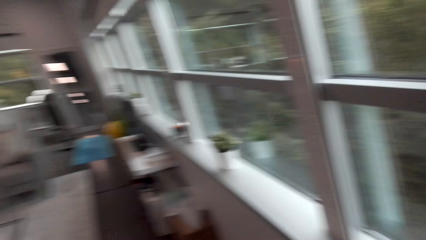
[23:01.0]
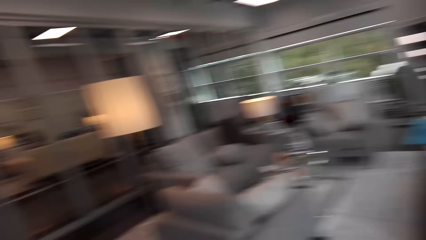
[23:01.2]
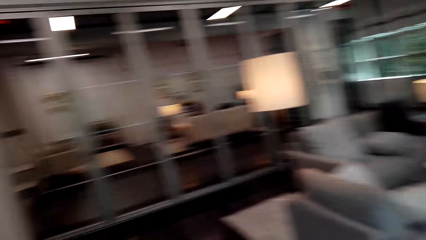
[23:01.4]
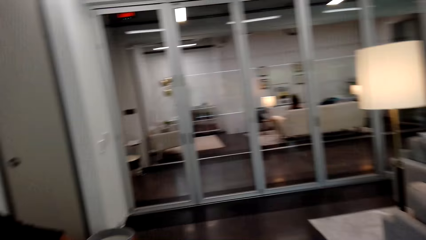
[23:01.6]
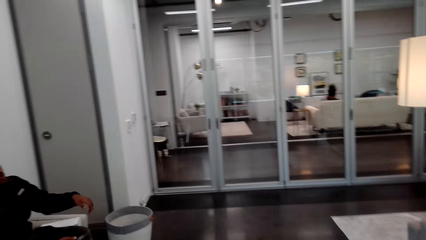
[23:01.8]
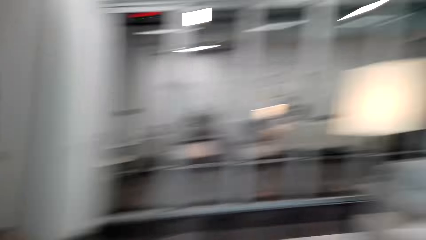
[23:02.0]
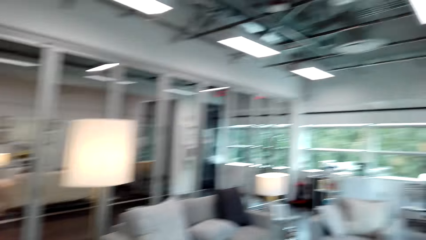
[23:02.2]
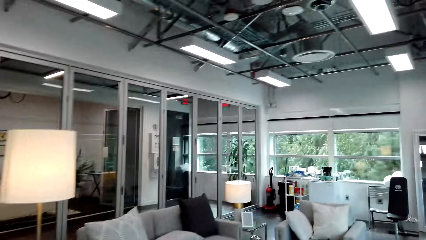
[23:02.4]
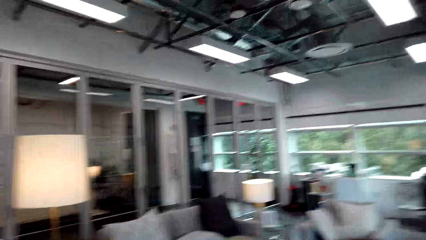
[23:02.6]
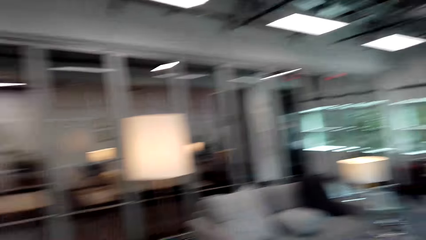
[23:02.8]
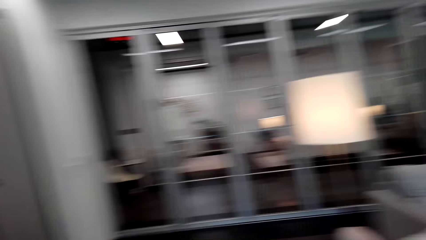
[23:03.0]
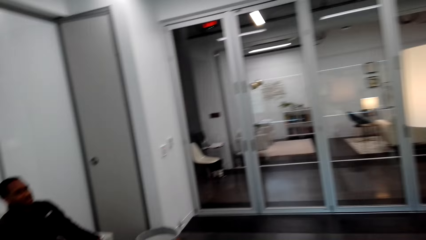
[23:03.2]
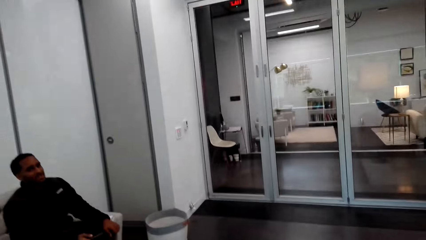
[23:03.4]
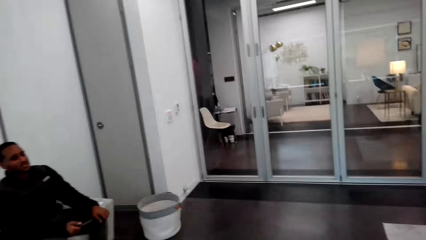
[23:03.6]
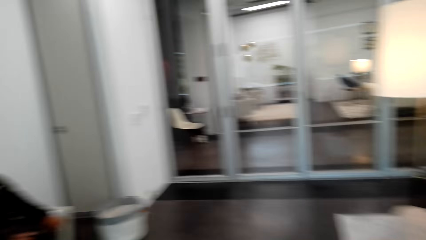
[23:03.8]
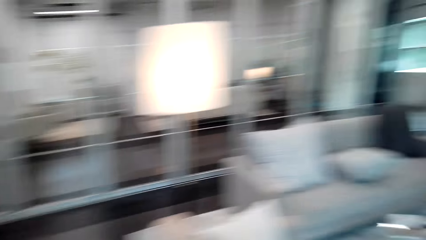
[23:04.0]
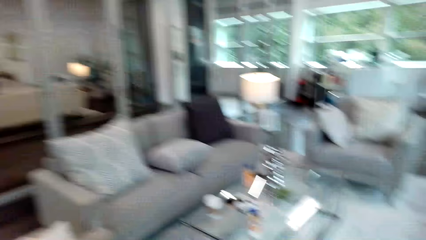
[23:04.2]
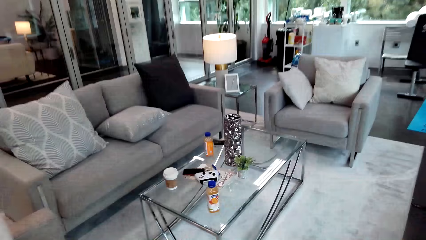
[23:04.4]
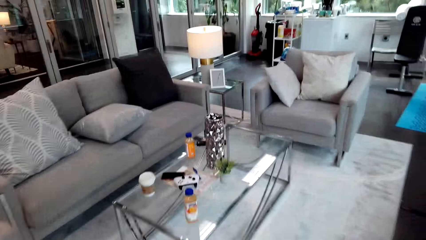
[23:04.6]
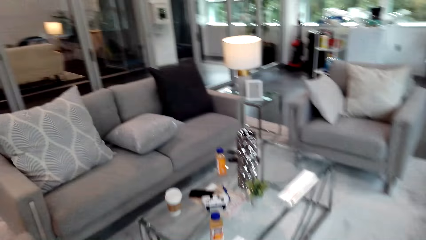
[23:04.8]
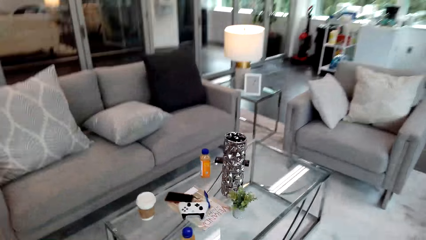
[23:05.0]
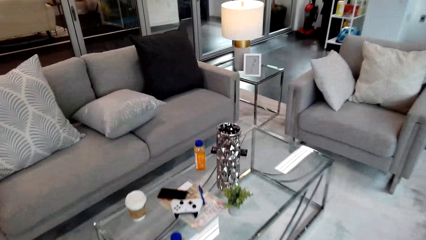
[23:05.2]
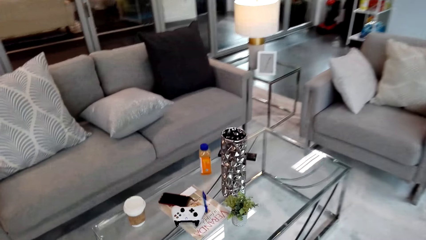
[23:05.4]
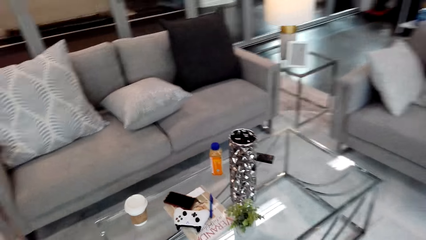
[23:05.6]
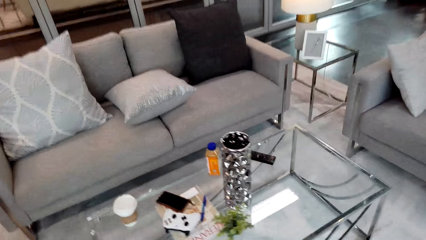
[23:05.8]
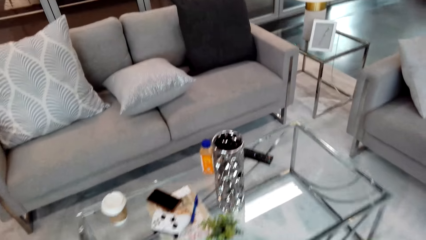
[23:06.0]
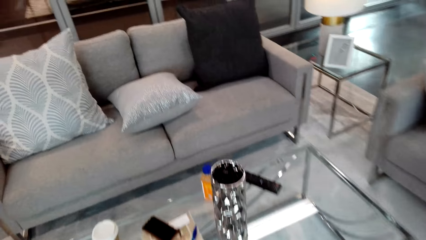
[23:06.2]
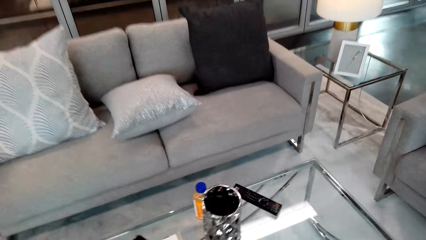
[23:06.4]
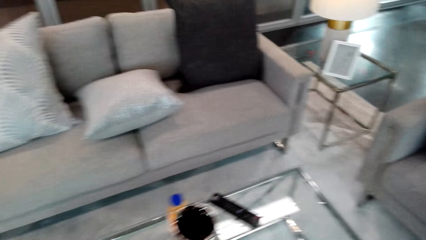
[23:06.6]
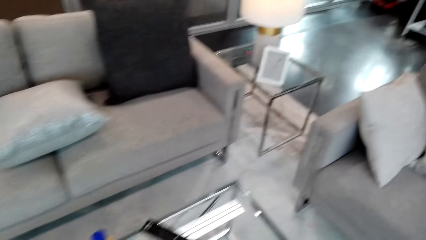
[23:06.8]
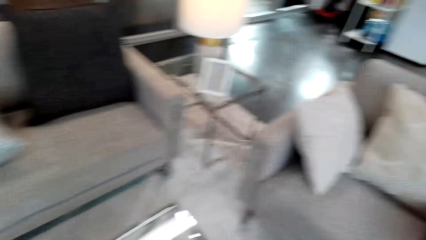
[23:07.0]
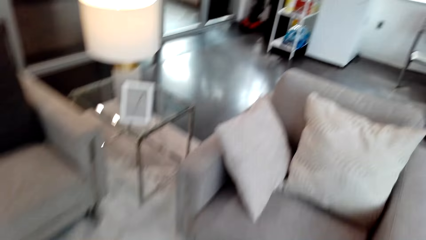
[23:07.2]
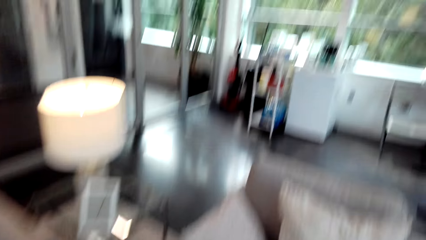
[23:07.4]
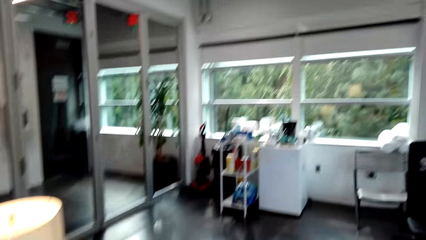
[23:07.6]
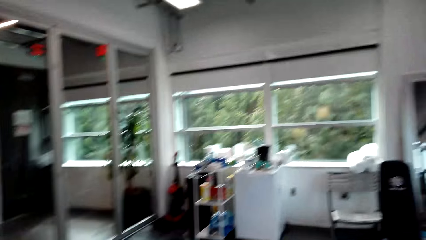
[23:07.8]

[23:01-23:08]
The camera wearer looks around.

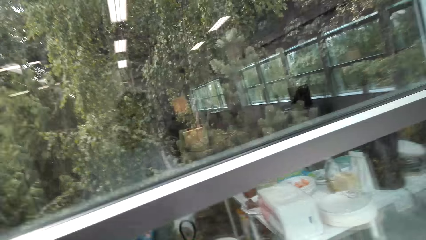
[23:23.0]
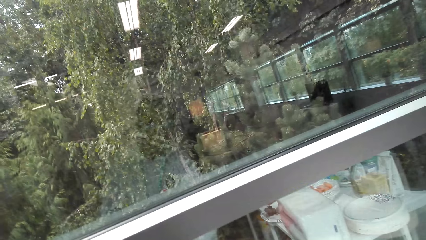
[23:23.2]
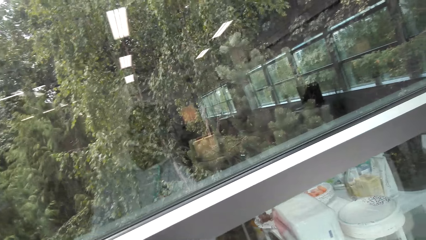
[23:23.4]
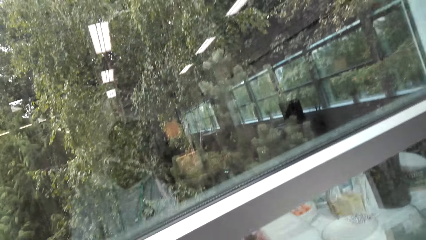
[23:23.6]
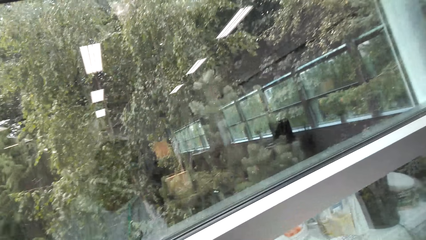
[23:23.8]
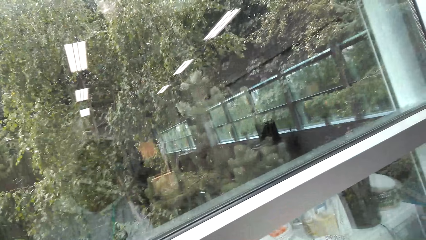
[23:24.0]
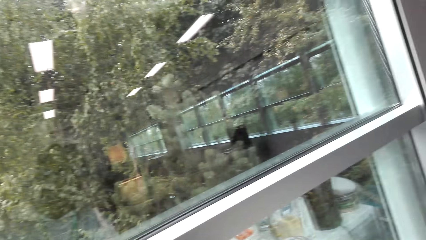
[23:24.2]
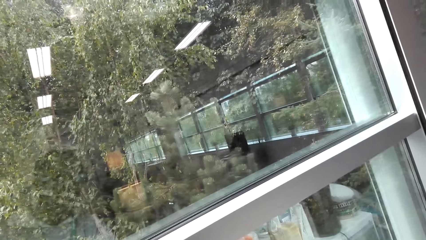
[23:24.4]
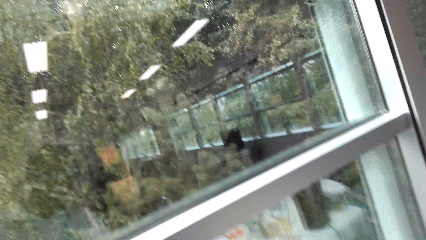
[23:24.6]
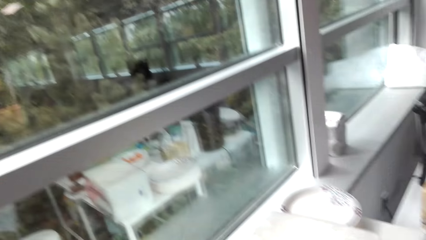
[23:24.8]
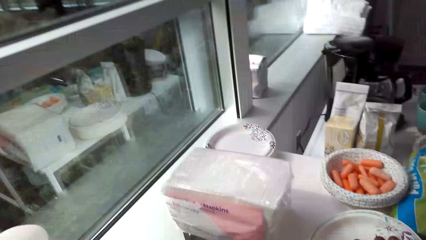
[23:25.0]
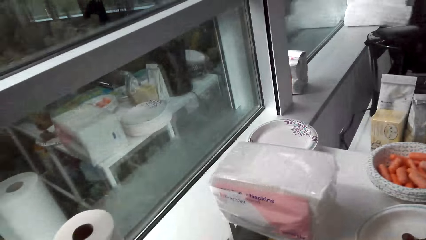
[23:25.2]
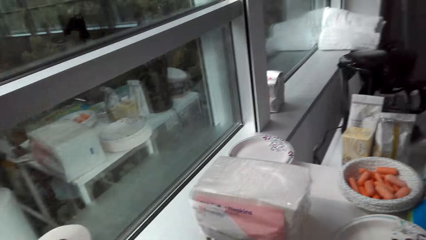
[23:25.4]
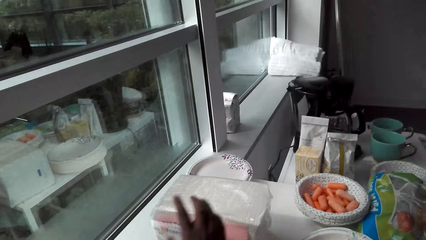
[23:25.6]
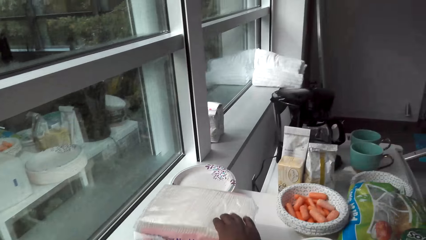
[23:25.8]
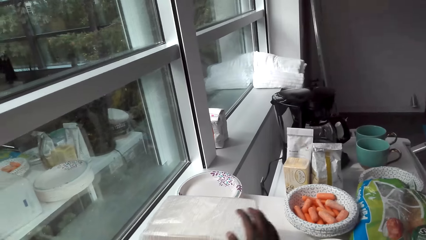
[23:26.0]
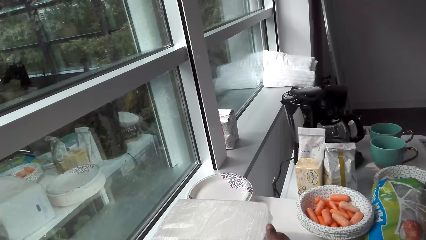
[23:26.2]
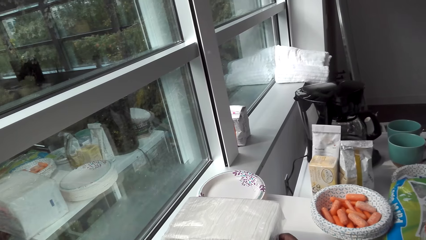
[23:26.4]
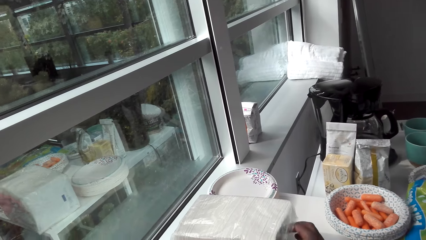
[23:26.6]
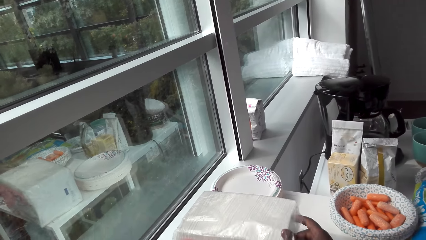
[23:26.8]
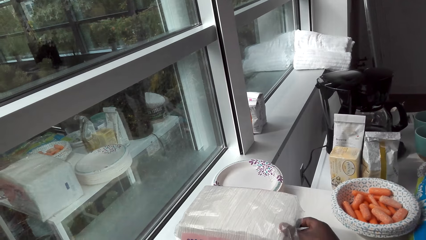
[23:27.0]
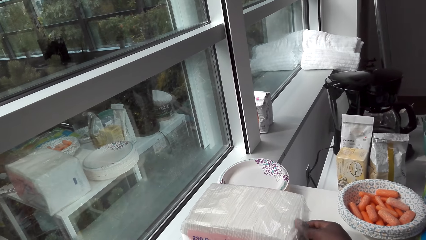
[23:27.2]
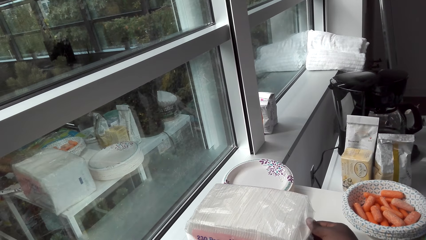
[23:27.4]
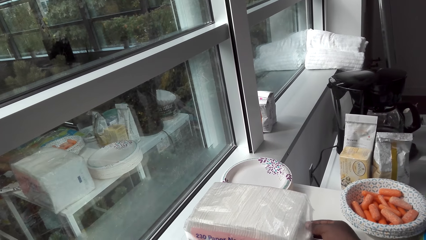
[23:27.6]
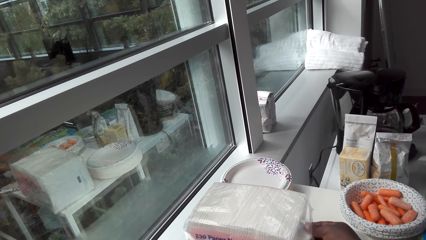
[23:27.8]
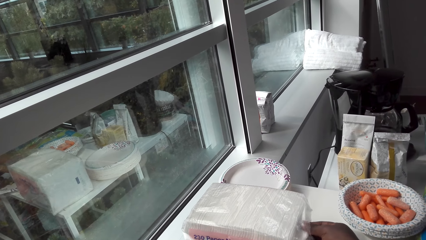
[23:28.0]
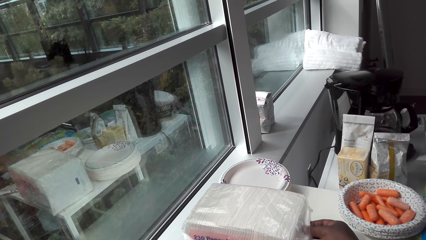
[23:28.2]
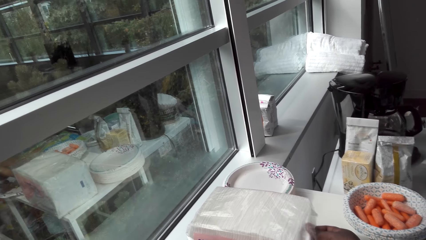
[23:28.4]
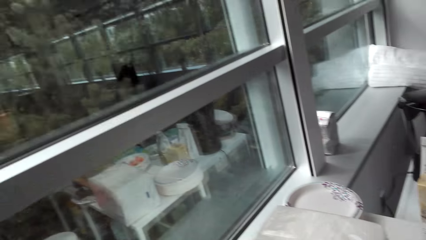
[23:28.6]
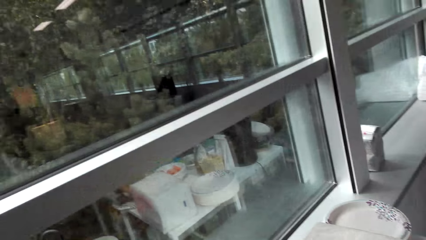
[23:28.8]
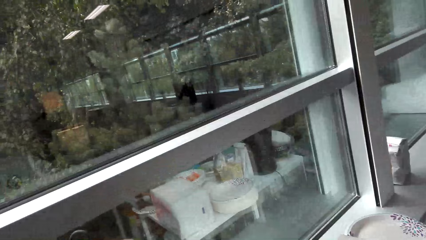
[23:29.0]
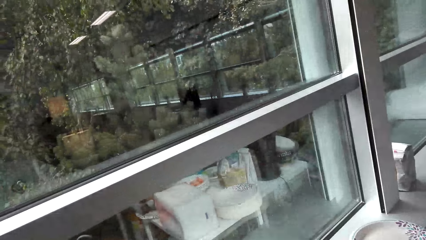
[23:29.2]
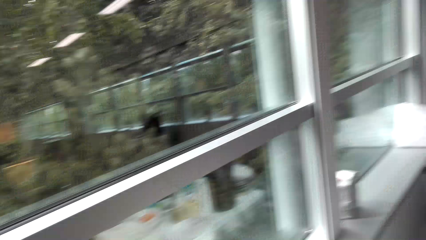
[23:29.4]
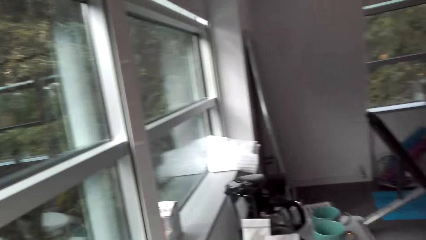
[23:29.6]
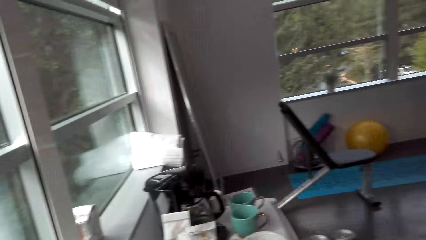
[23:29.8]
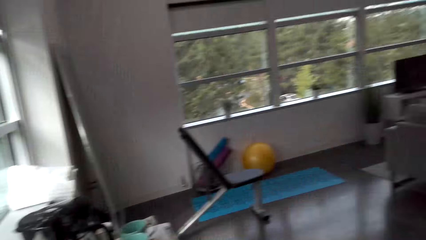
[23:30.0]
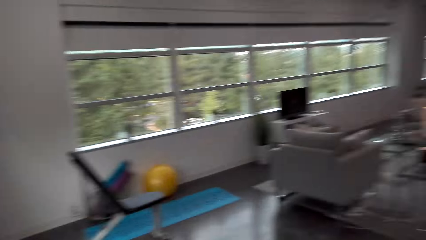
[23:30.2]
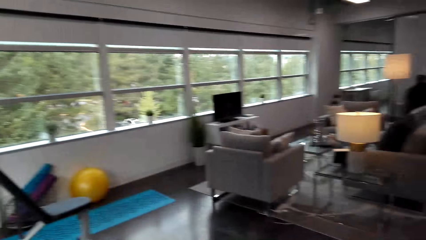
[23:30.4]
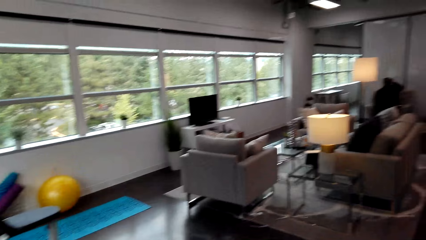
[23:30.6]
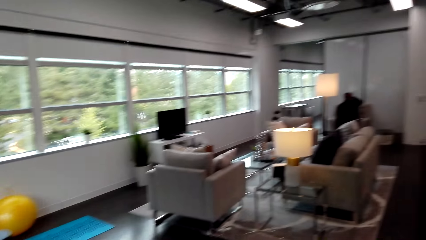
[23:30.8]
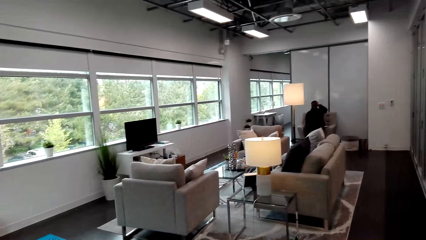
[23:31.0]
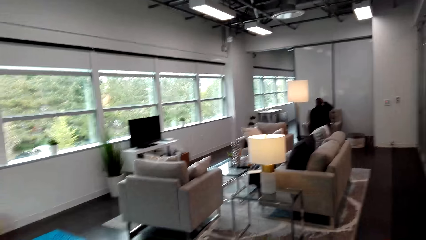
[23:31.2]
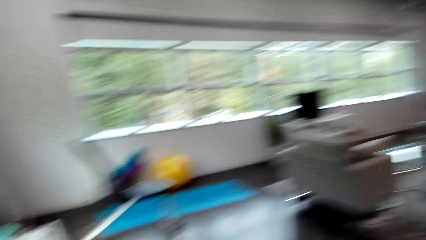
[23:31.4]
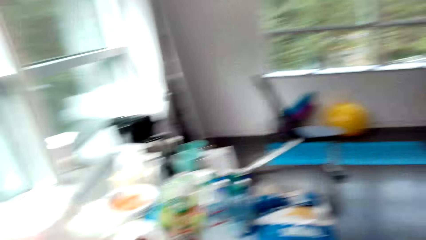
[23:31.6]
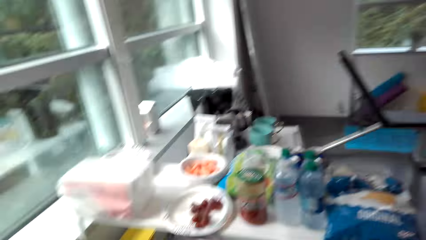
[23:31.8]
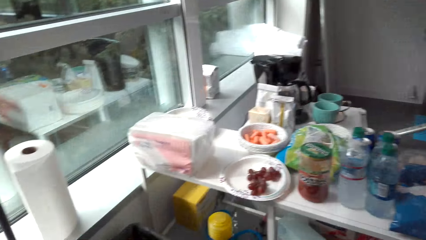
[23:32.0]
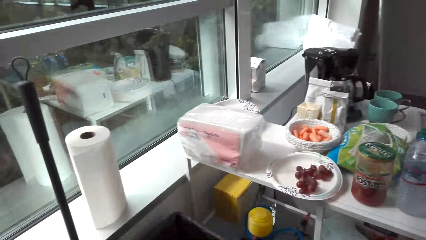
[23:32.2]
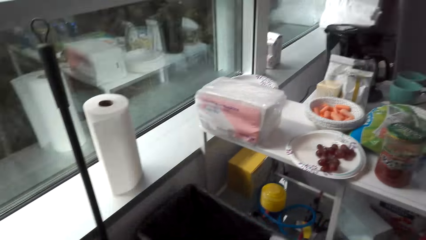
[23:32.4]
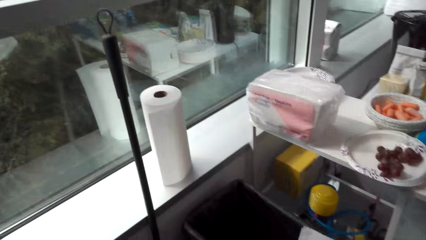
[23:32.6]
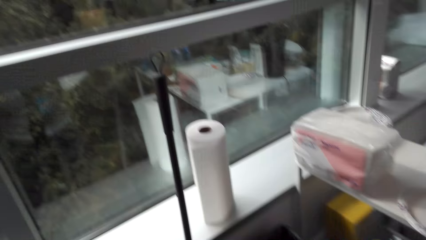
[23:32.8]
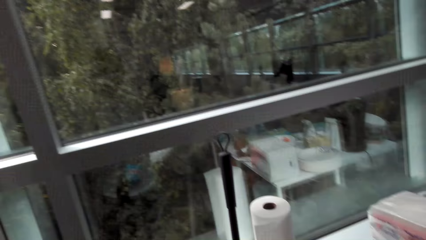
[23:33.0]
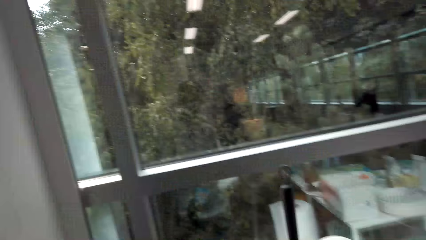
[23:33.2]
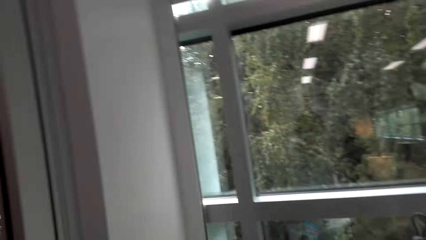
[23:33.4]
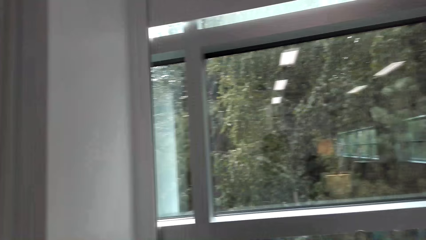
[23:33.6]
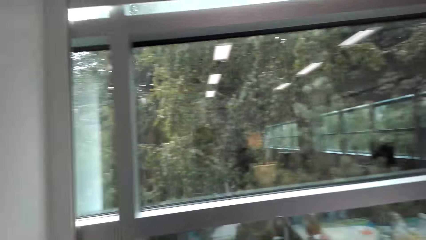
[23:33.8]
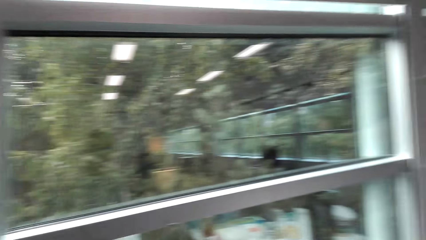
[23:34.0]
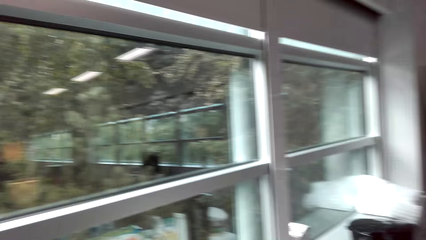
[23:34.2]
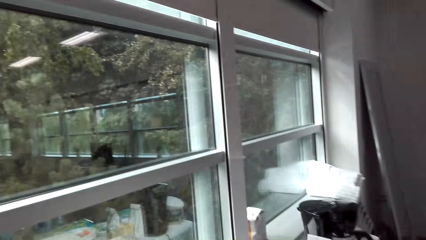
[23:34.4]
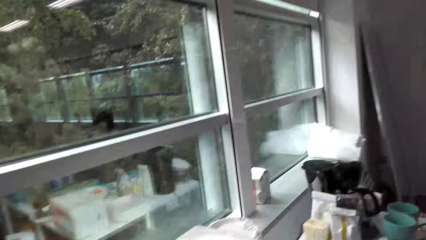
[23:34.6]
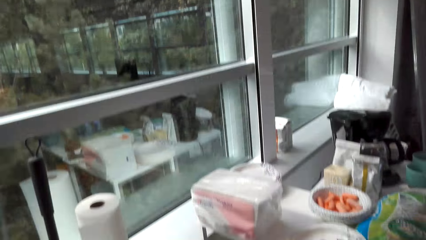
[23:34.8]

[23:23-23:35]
The camera wearer picks up a paper towel. They walk around the room.
